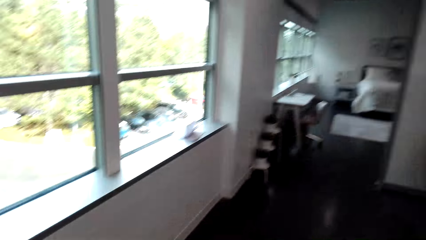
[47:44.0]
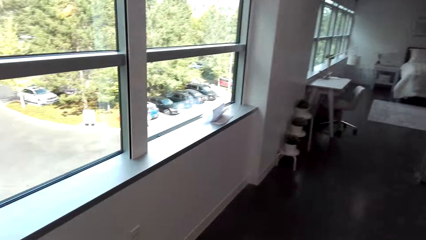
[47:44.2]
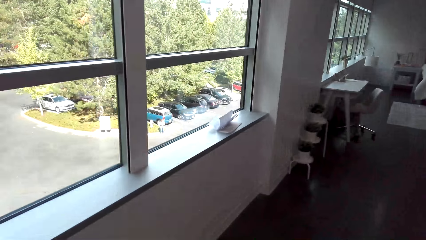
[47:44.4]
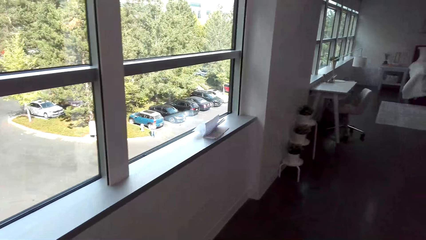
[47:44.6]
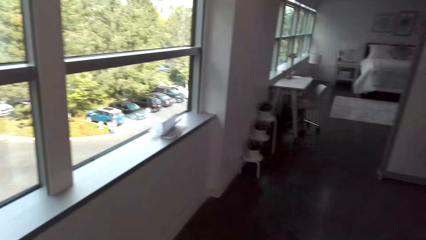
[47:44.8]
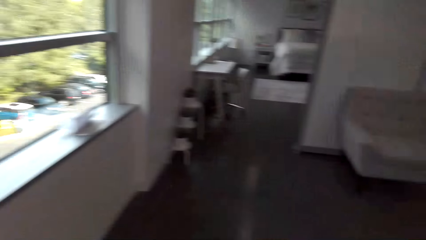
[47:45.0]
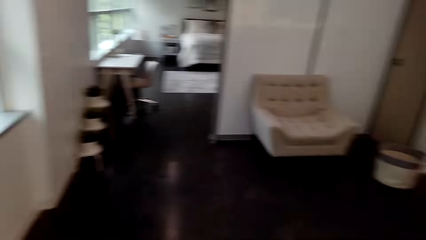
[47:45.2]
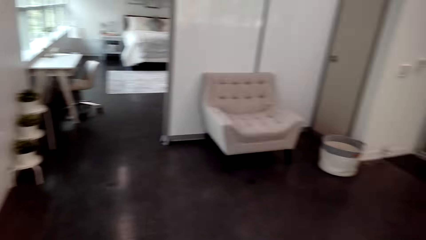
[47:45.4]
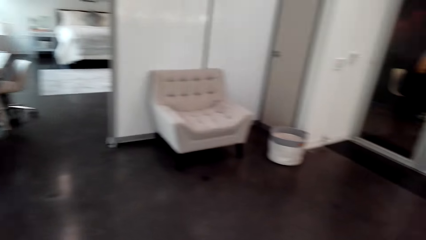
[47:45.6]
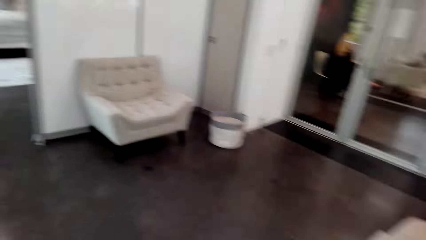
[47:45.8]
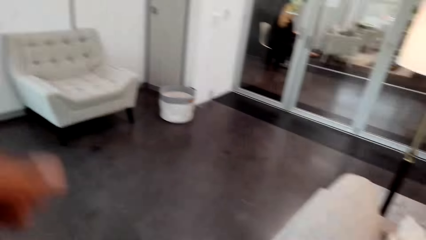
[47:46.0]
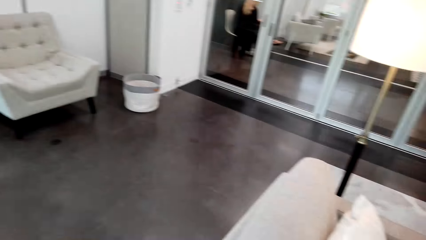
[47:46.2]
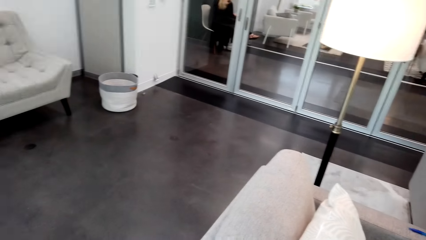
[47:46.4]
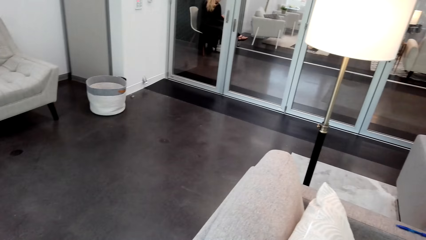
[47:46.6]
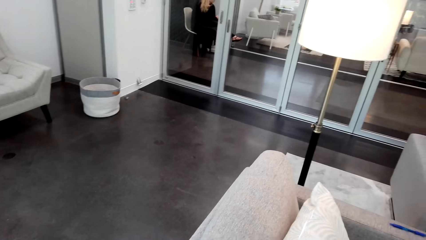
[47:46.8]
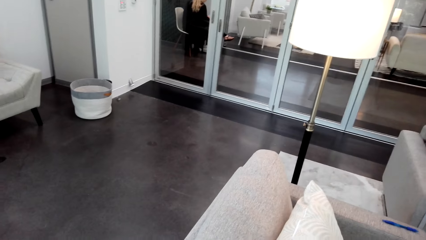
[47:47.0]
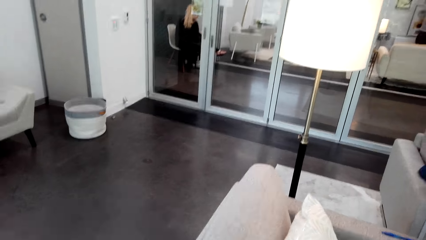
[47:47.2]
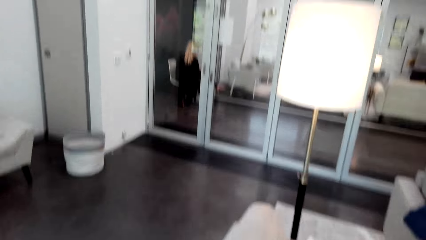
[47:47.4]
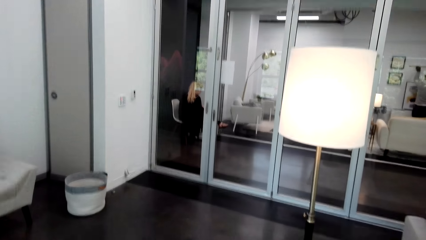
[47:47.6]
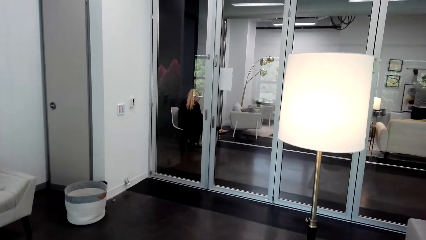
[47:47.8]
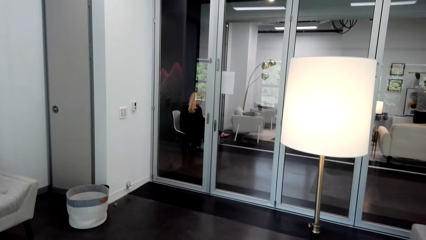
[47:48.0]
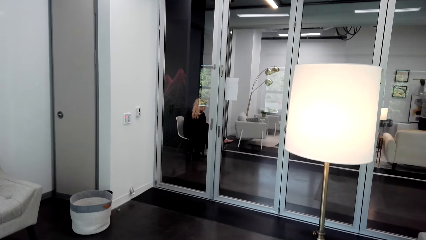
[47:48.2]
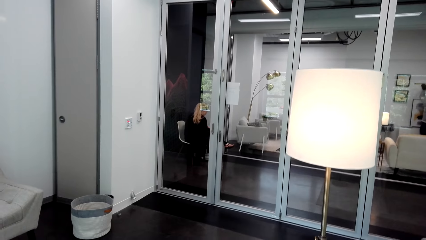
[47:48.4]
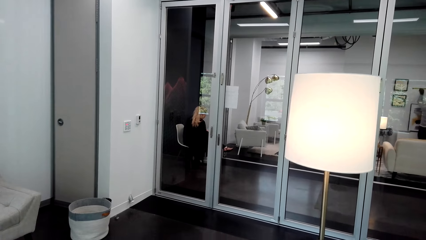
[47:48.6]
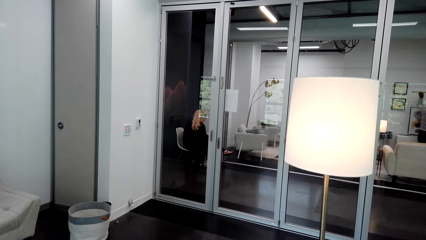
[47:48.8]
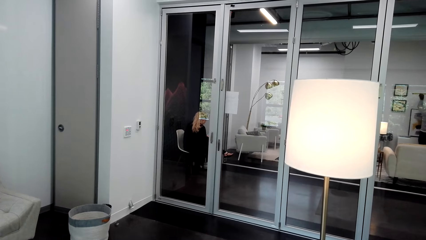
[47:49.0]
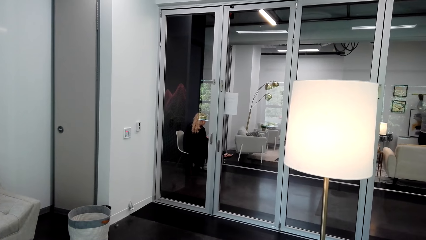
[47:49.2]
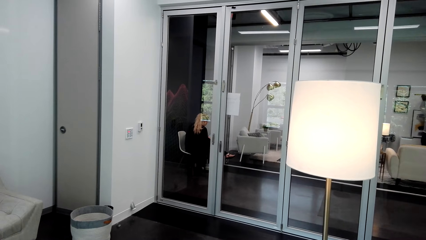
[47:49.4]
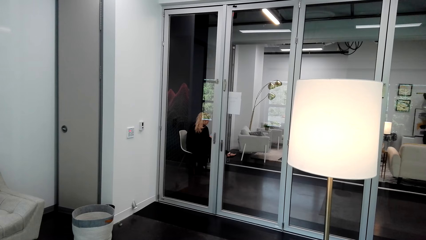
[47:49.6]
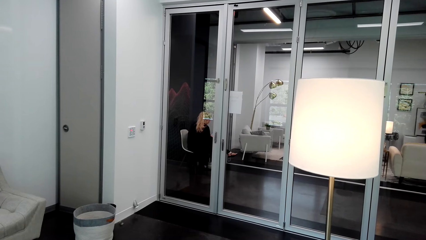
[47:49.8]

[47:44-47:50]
The camera wearer moves around.
